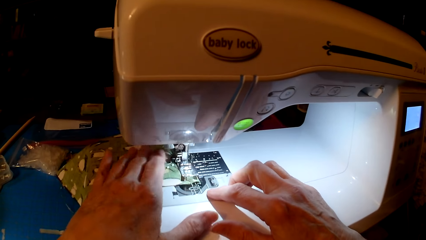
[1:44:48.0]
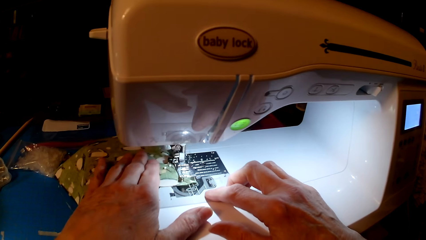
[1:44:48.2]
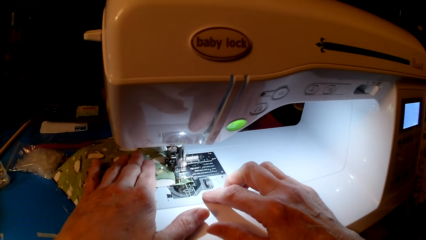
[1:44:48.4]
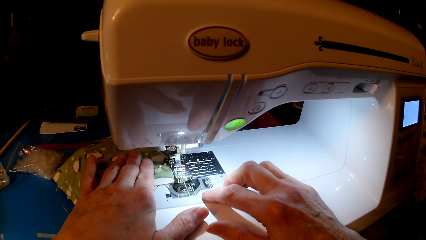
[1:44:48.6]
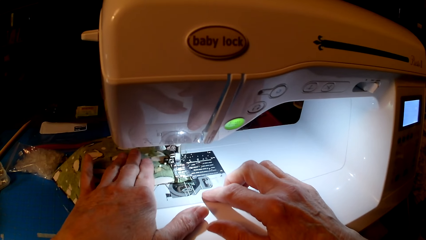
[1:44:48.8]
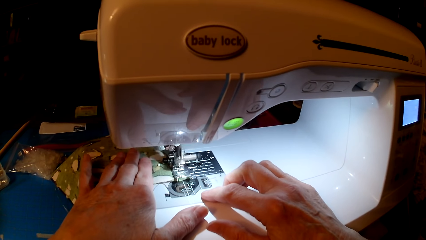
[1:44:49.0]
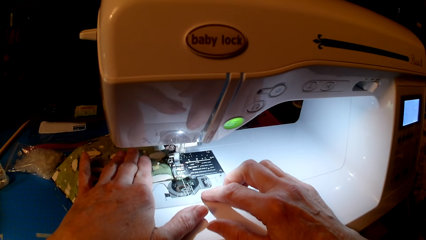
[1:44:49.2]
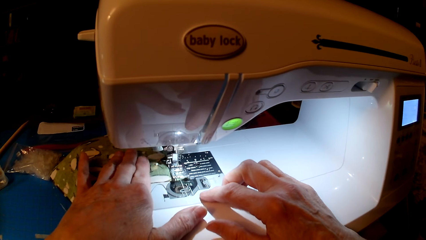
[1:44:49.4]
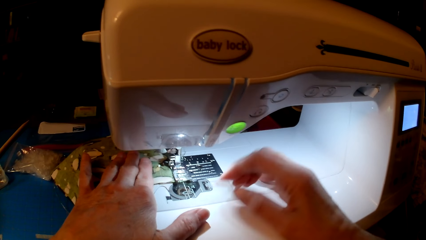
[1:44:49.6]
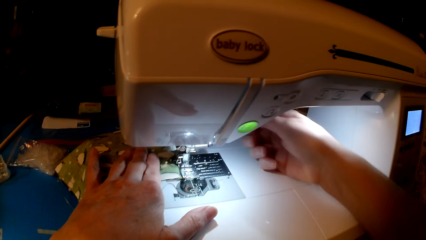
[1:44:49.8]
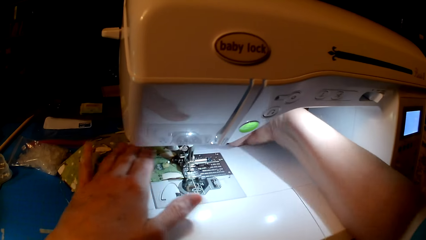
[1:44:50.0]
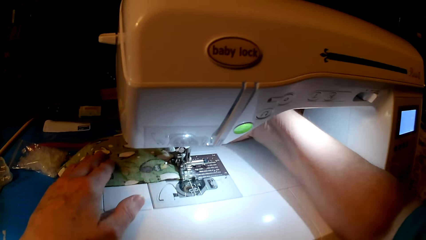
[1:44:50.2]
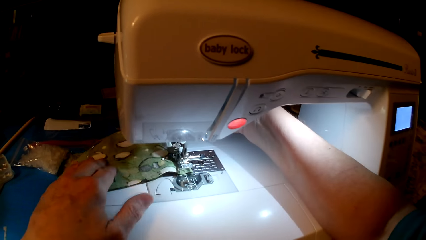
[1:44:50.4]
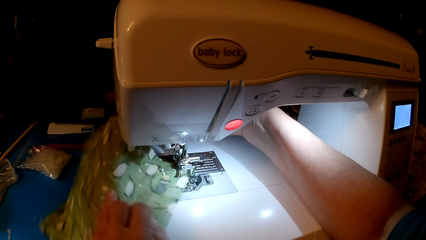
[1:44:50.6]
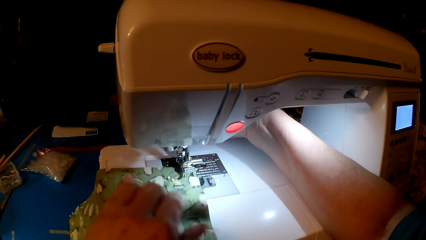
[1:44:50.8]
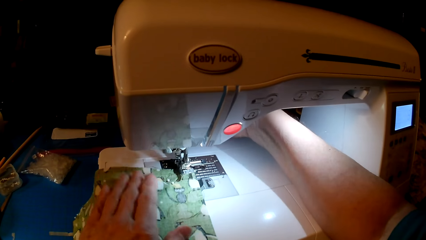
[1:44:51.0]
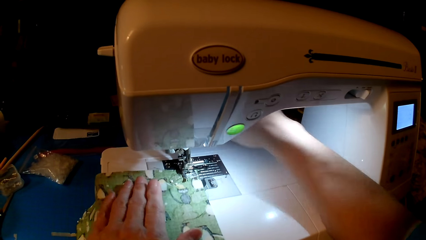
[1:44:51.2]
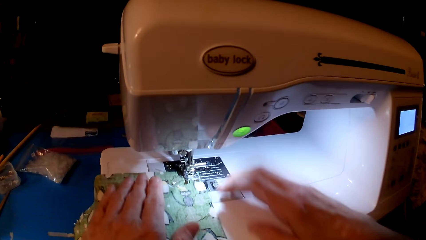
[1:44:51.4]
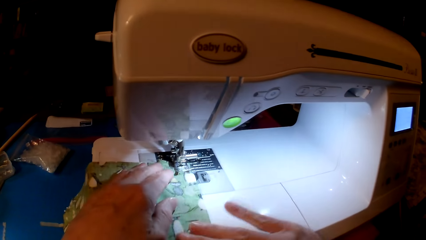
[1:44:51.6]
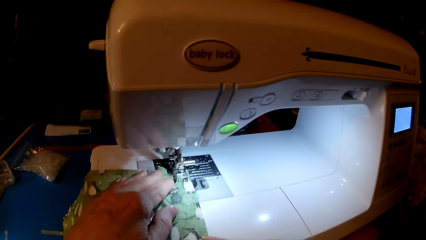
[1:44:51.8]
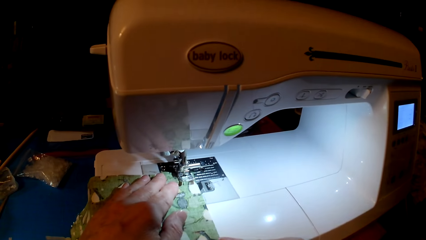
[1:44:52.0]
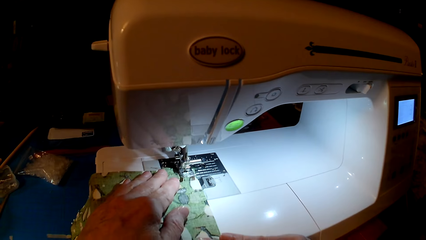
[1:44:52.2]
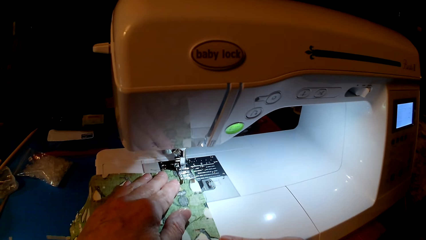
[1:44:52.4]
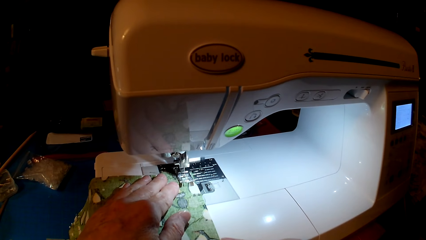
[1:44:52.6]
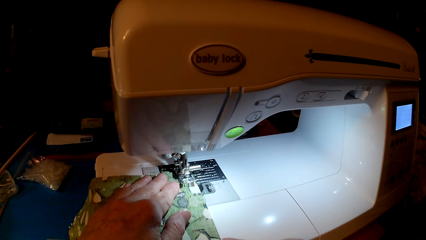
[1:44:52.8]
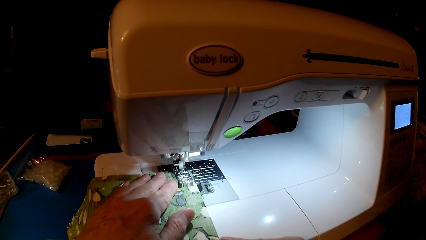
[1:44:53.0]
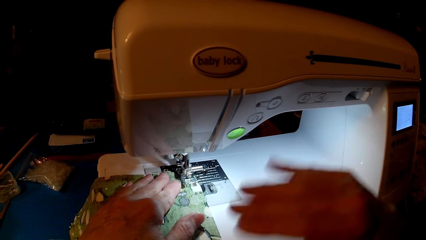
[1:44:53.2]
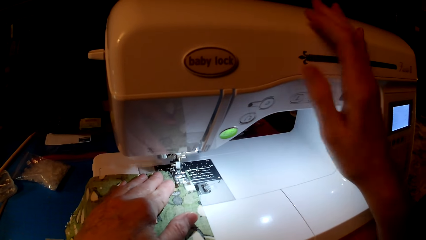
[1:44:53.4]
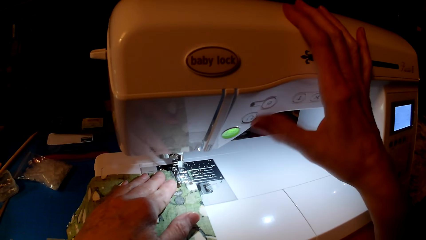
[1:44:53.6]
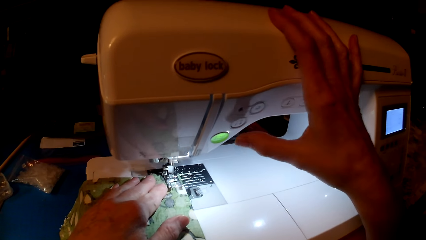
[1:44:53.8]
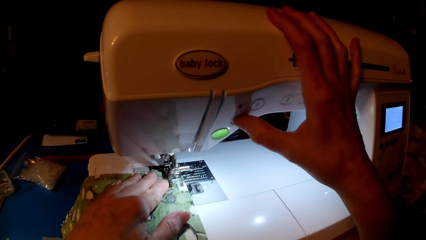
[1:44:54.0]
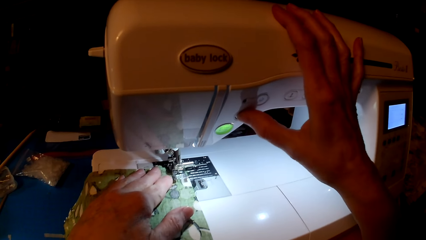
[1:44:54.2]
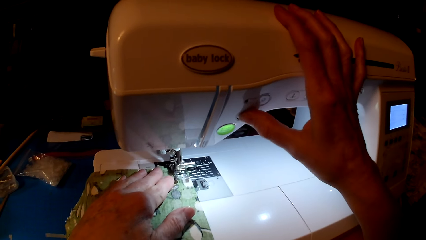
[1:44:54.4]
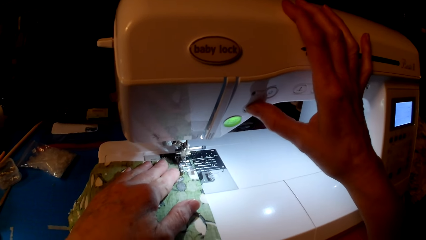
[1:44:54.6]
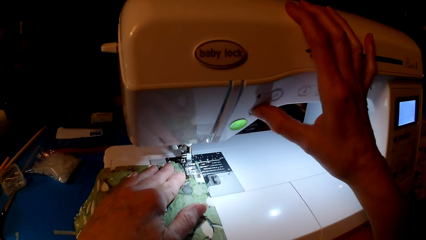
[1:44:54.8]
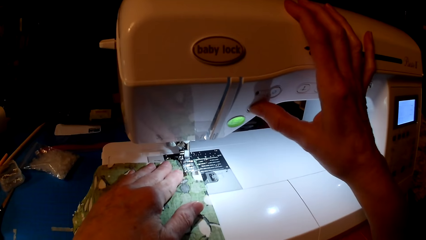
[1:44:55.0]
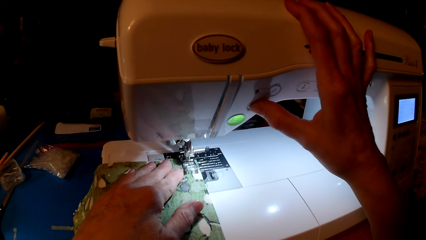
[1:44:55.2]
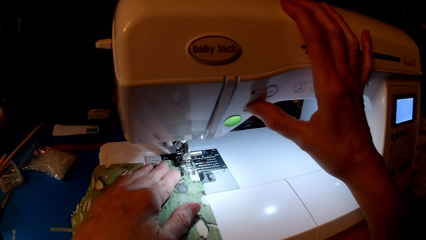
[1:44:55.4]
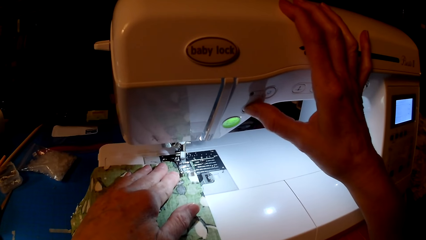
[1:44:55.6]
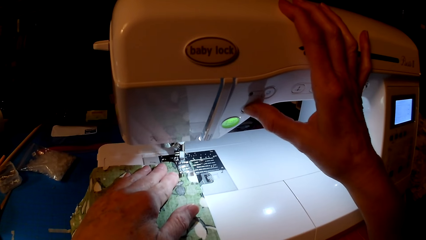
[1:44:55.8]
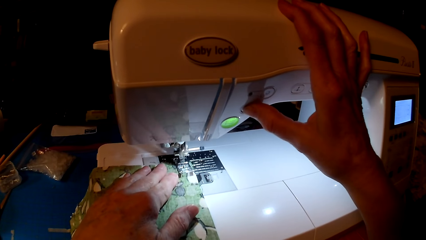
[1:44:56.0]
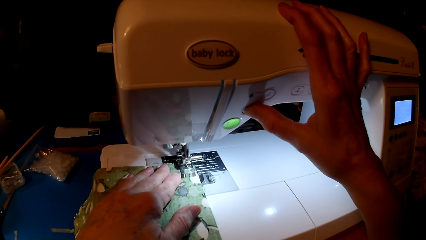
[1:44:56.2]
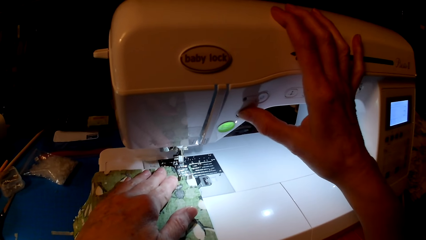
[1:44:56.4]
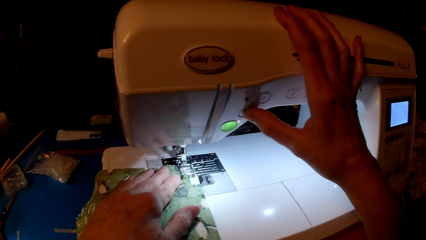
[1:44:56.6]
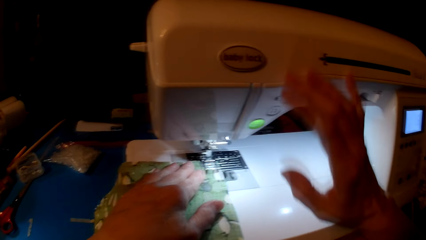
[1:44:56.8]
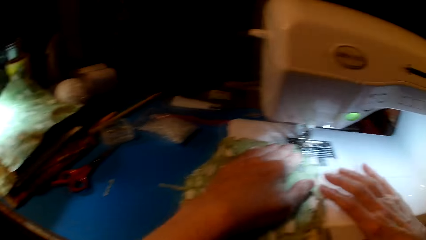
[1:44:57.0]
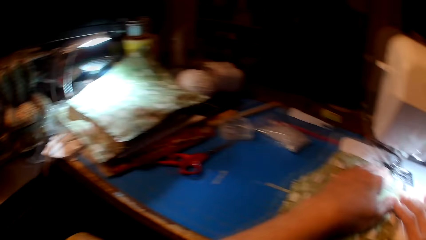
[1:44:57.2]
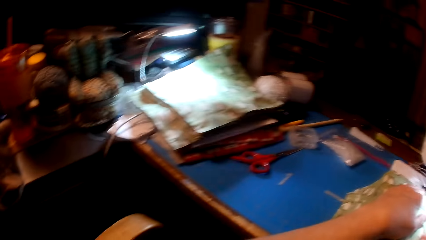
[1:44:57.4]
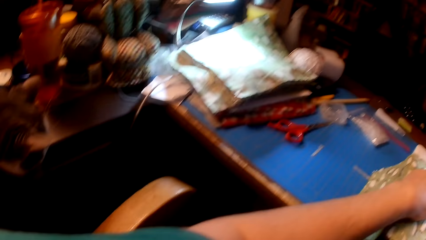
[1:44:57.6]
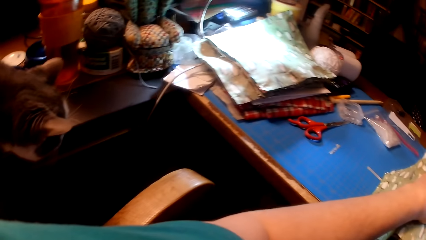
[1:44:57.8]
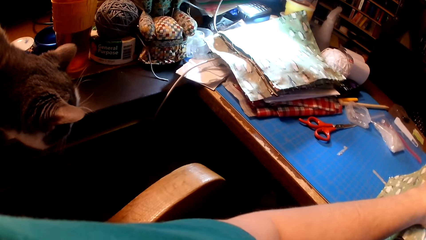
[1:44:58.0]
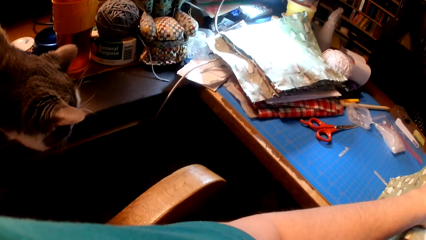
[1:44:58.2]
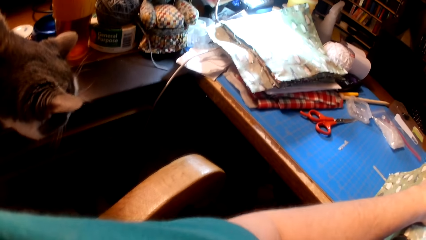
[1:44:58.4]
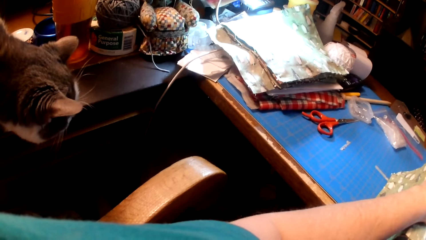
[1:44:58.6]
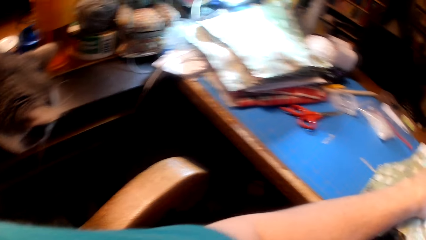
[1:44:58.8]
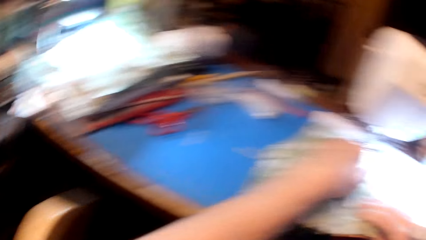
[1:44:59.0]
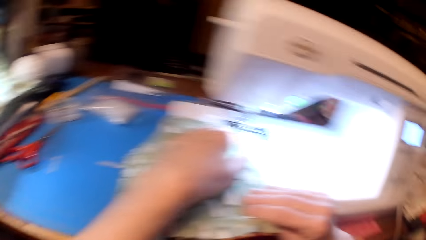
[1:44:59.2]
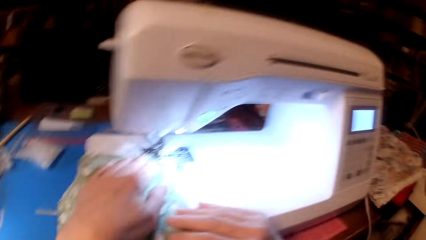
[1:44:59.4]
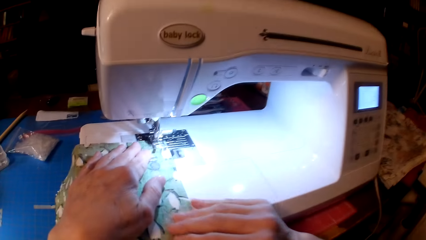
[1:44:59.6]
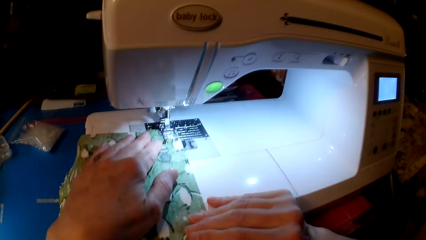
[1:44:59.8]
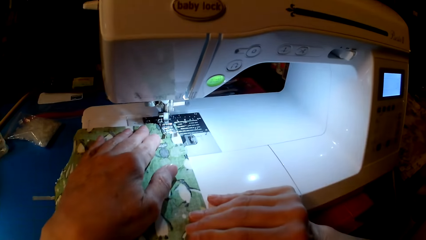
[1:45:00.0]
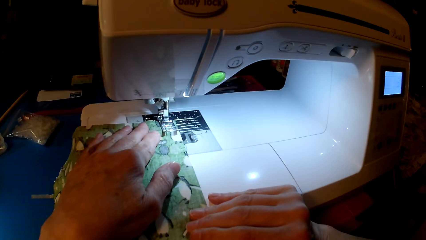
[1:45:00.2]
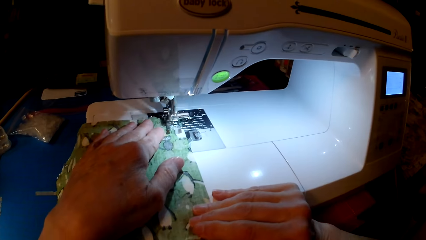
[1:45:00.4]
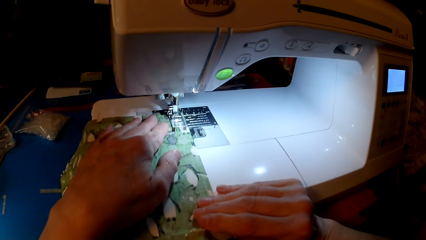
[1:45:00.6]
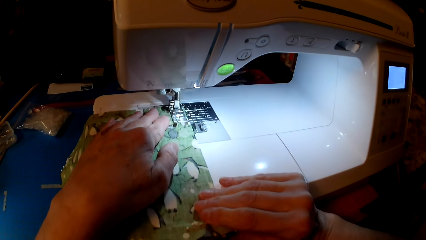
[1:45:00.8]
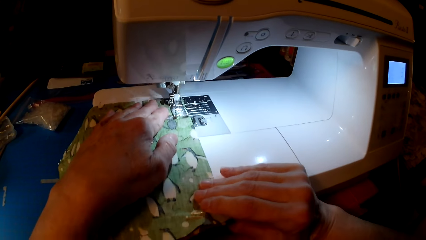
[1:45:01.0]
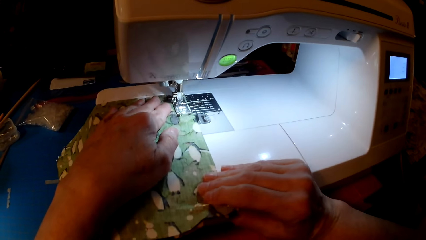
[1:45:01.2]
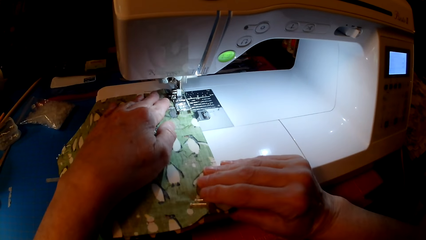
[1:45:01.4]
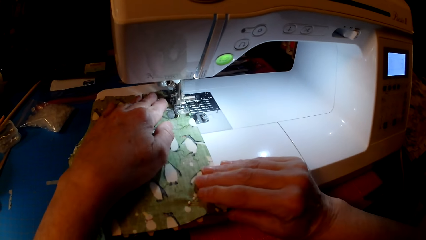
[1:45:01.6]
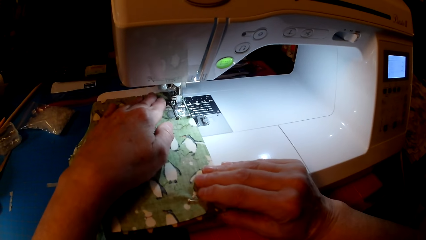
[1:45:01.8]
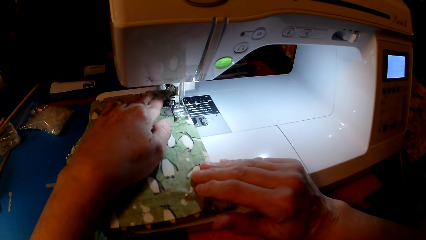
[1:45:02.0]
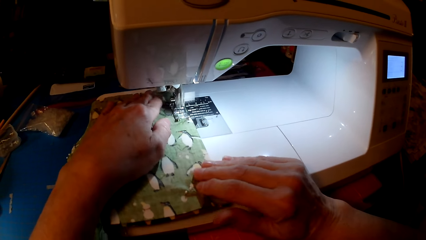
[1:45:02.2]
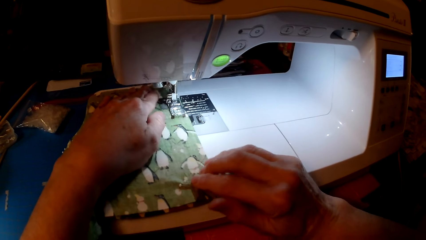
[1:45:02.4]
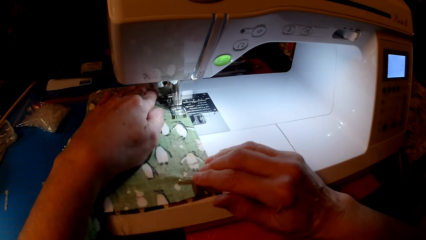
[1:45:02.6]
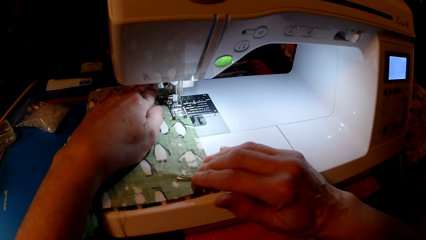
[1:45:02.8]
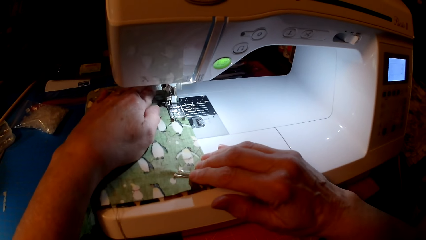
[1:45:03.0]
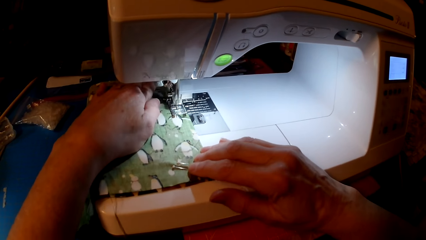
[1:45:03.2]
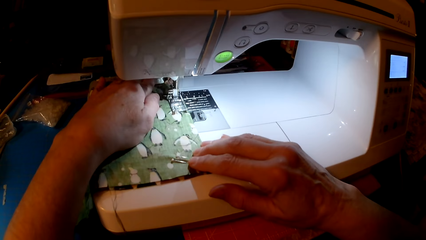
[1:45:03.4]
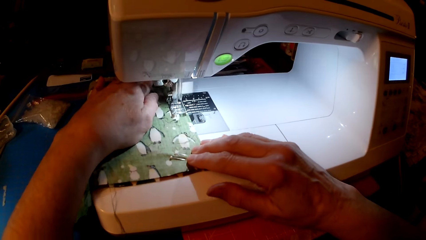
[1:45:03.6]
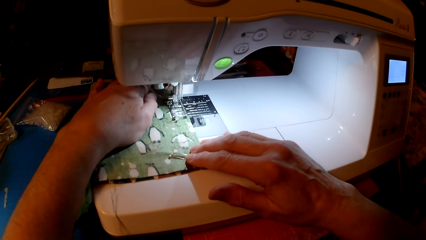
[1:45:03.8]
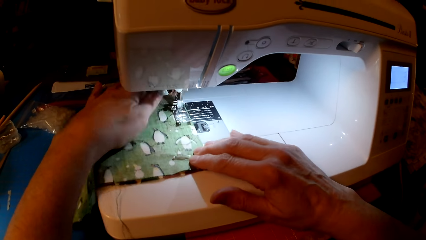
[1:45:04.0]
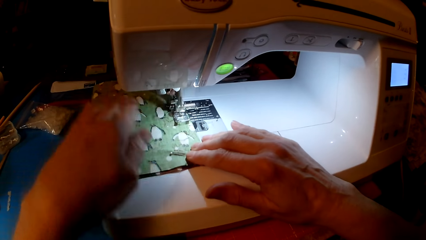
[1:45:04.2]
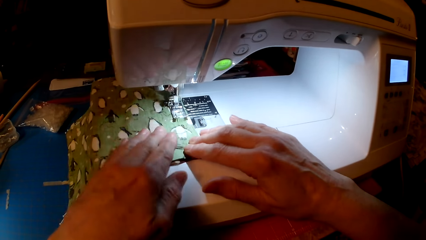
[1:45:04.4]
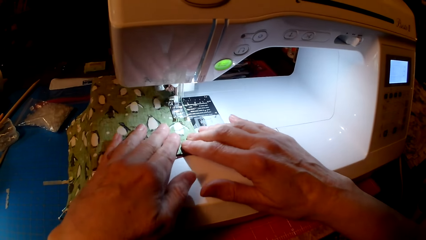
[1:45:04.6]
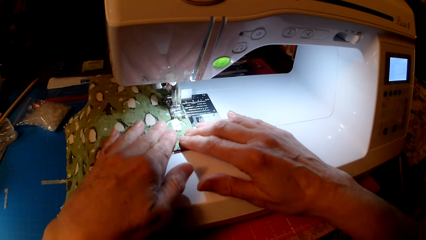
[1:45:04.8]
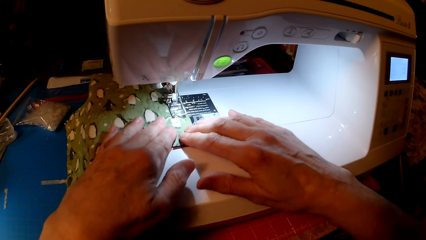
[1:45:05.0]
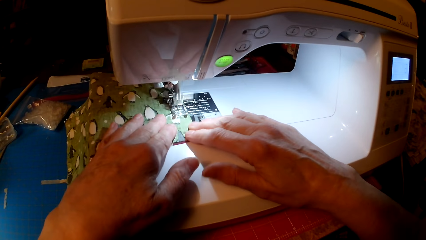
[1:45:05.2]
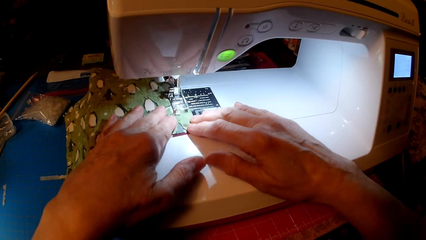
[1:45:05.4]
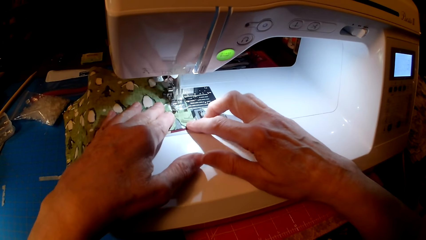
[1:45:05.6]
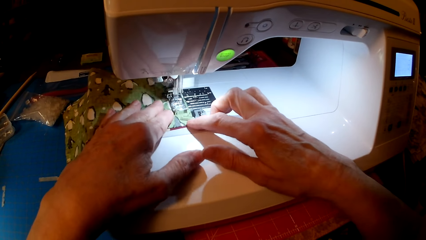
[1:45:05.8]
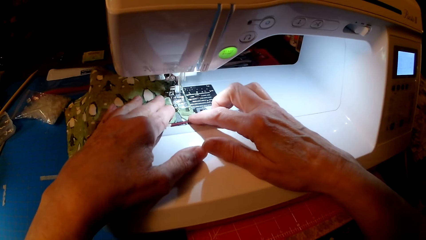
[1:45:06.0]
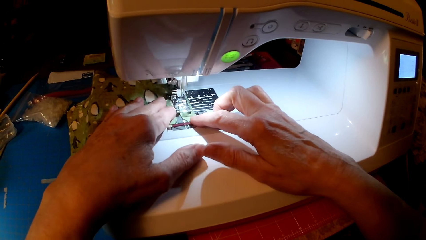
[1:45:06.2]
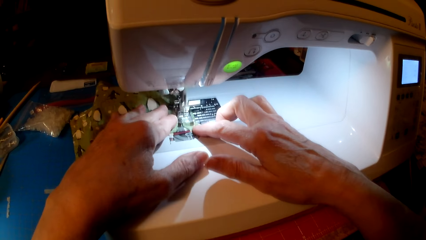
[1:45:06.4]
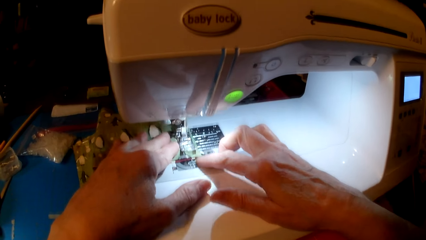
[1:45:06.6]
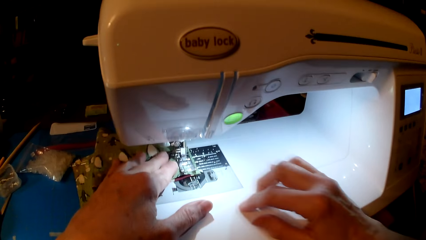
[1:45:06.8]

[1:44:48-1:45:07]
The camera wearer turns the cloth. They sew the cloth. They press the sewing machine. They look at the cloth. They sew the cloth.
